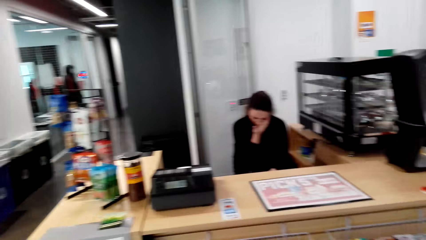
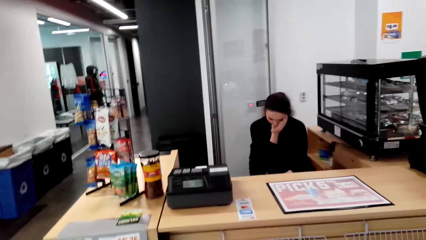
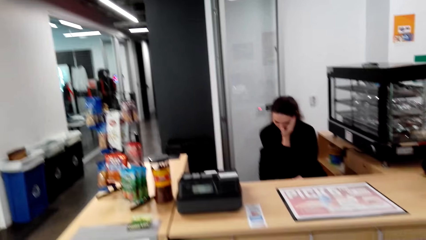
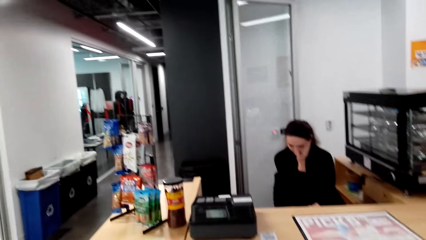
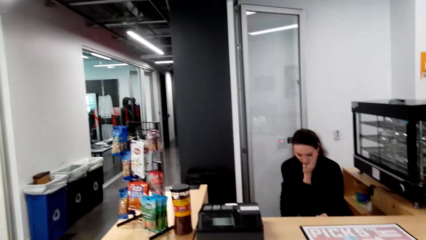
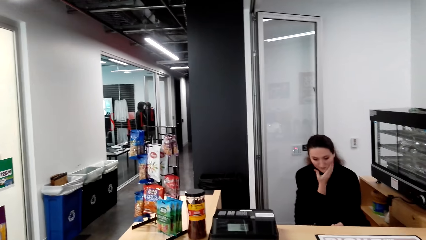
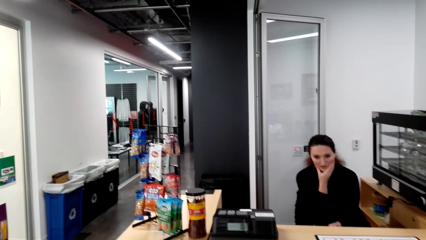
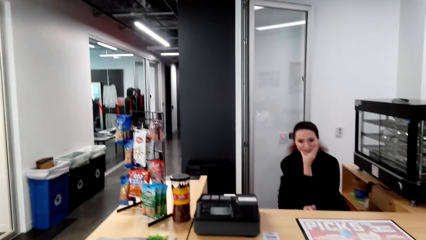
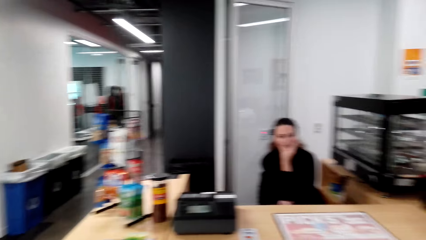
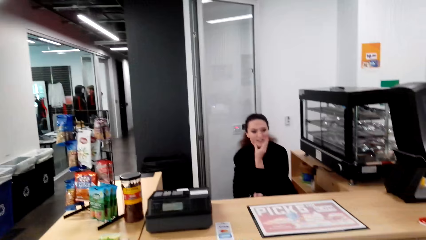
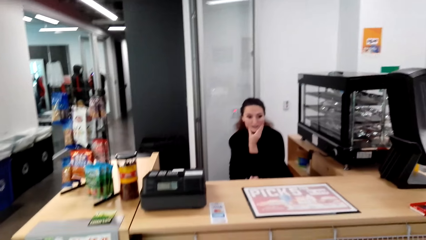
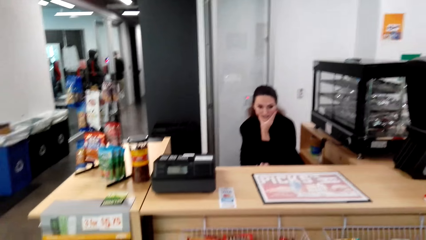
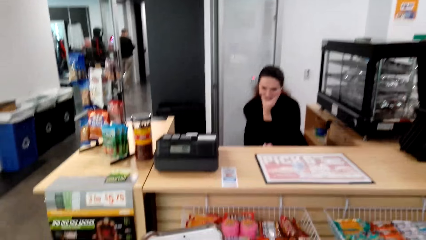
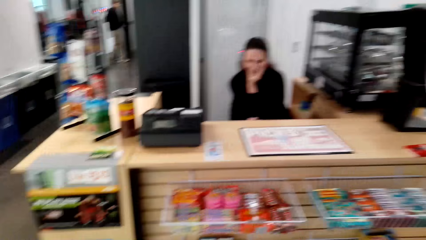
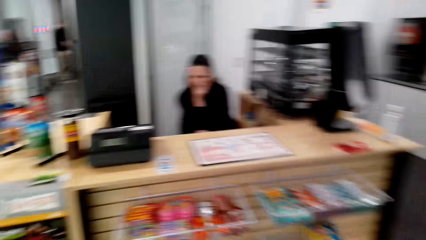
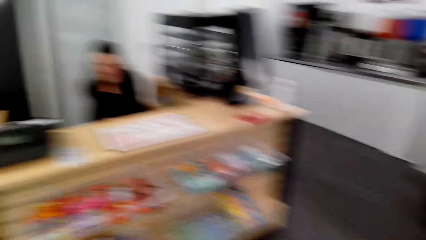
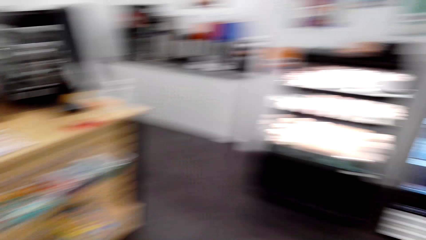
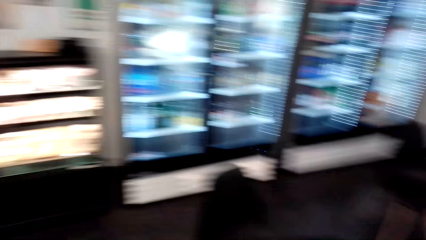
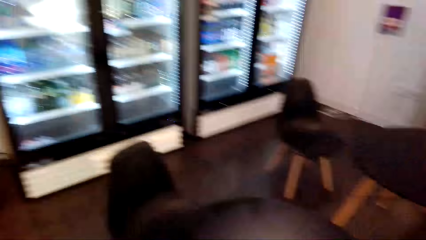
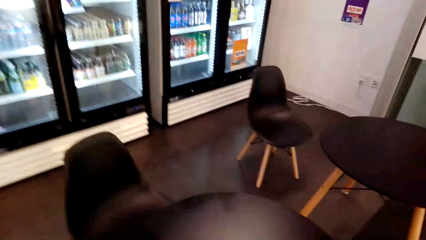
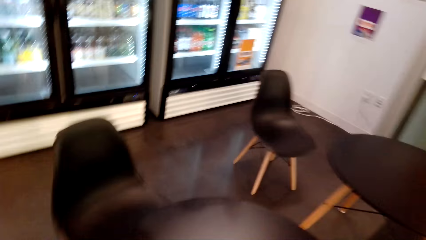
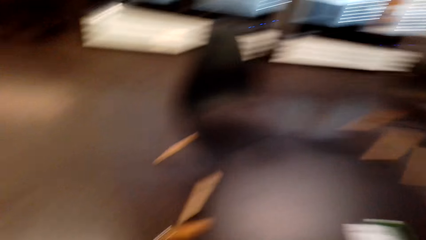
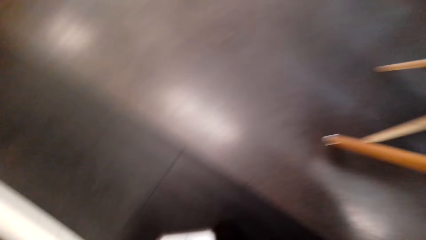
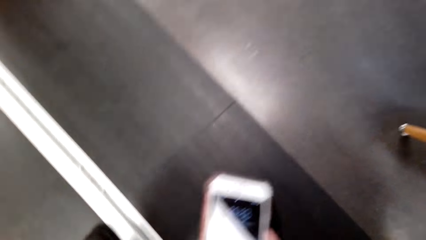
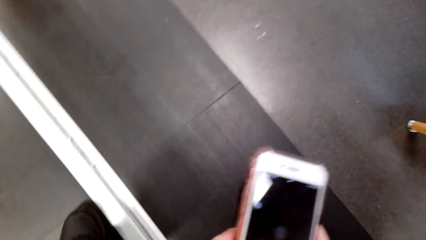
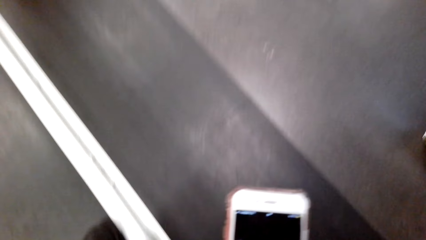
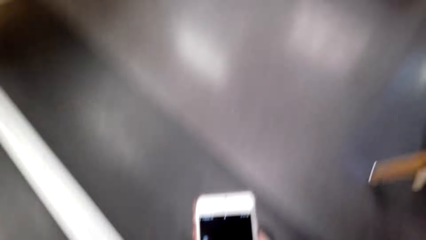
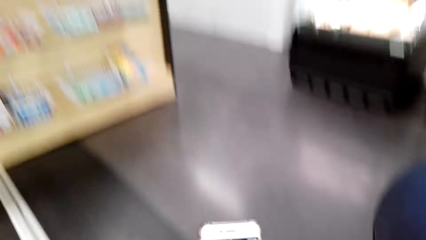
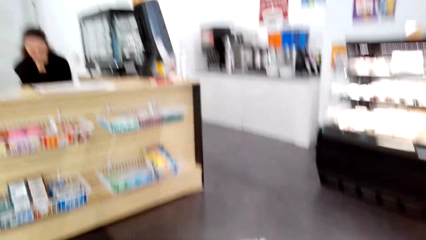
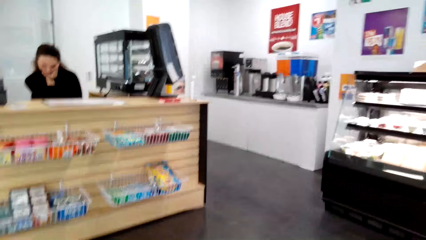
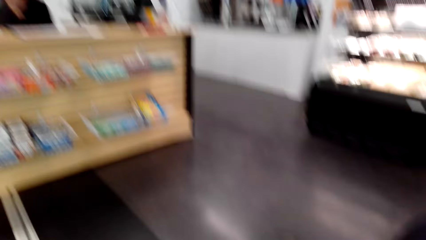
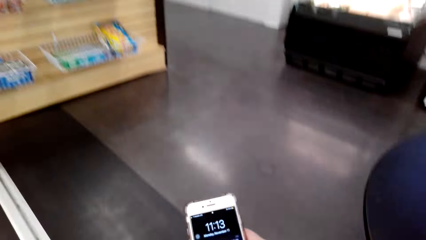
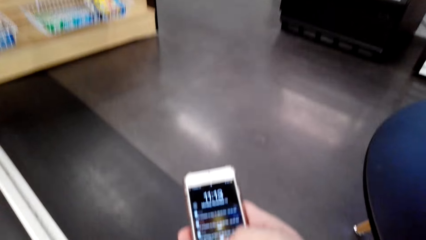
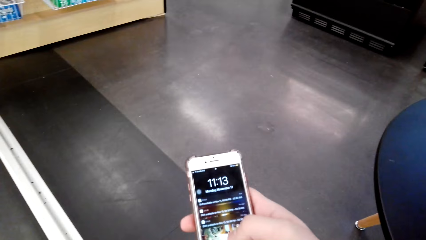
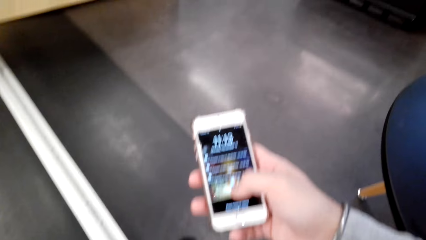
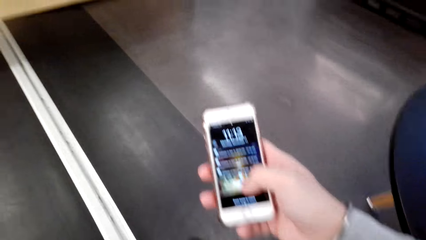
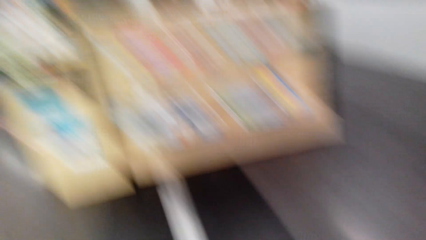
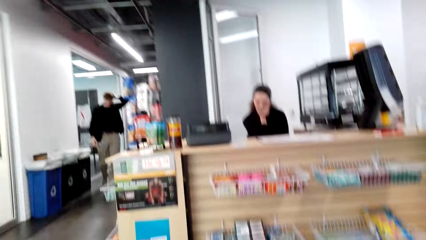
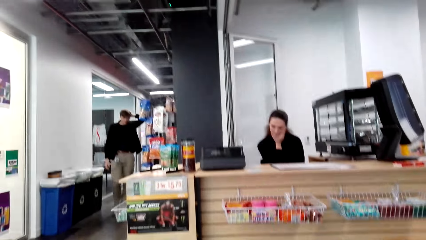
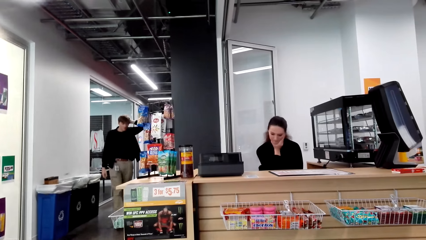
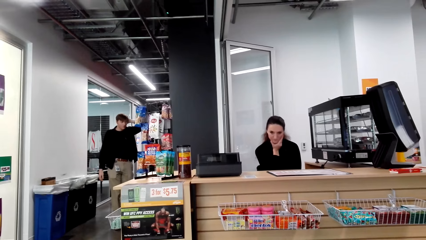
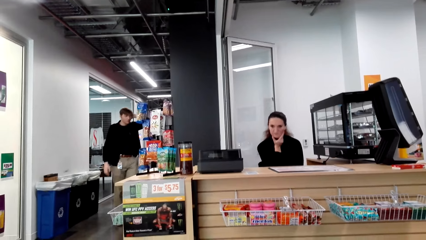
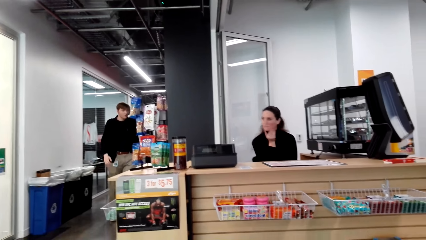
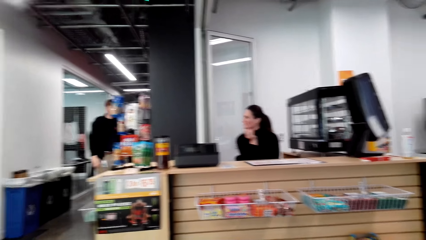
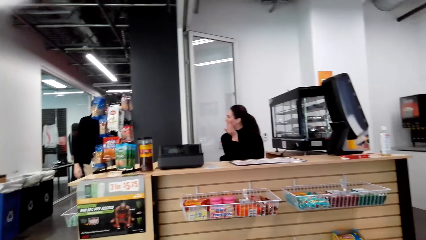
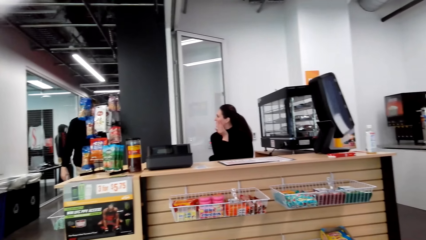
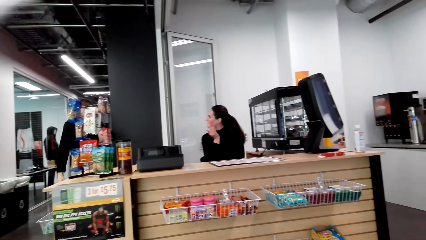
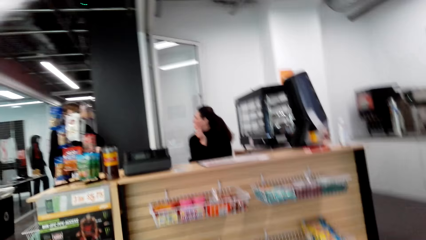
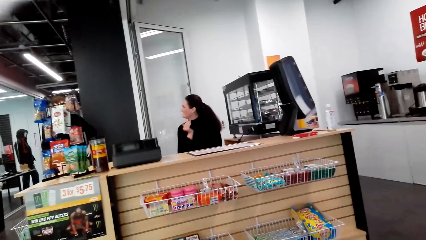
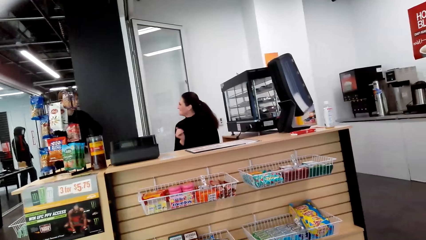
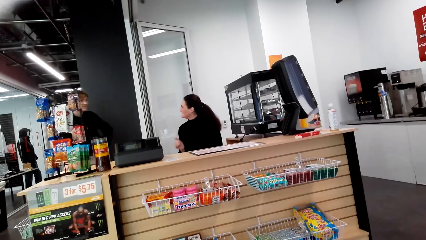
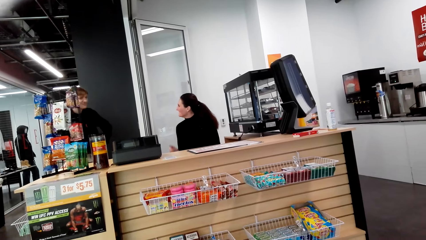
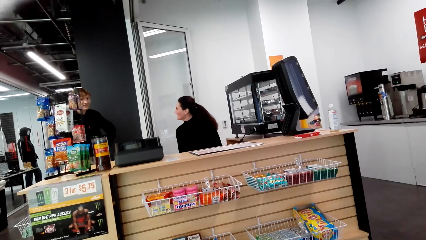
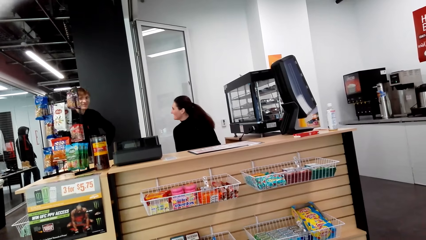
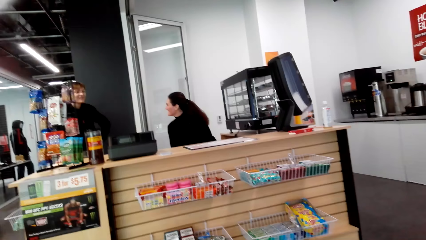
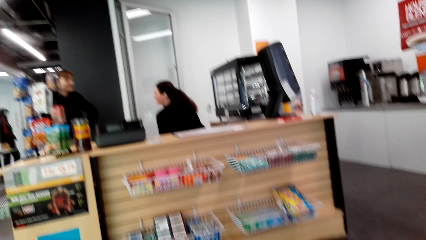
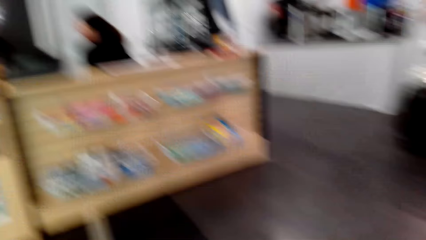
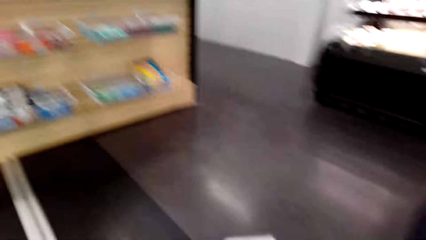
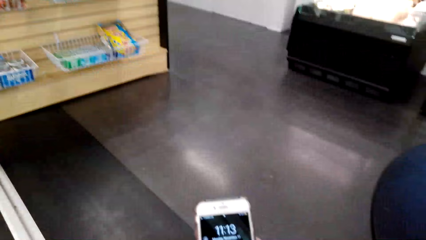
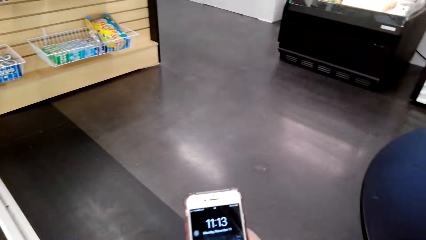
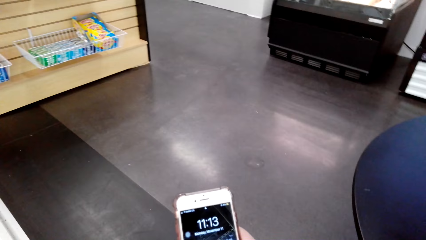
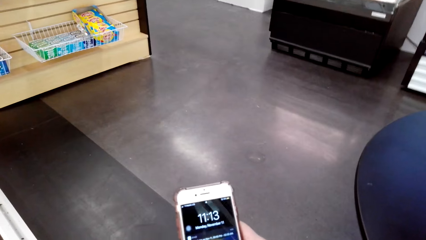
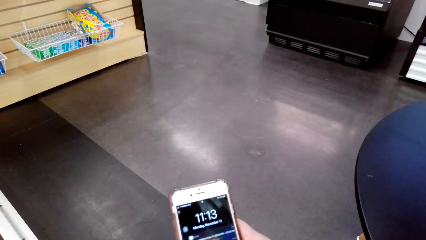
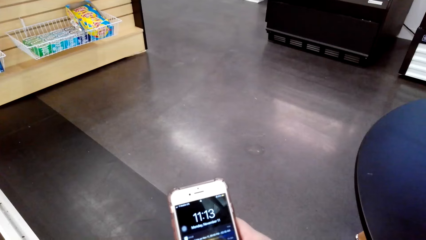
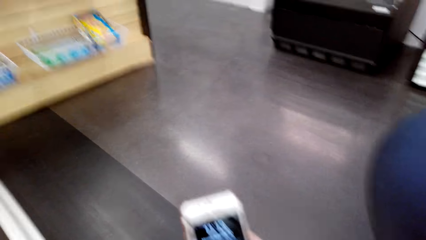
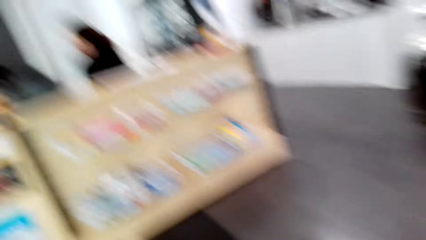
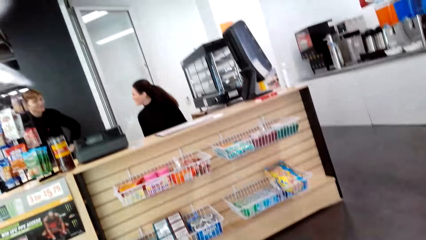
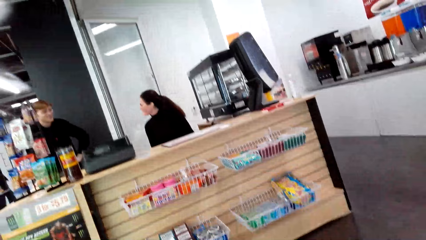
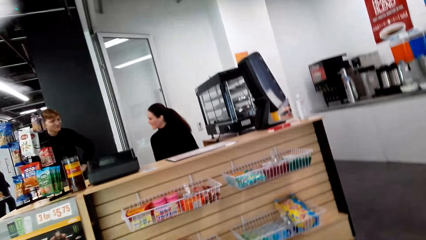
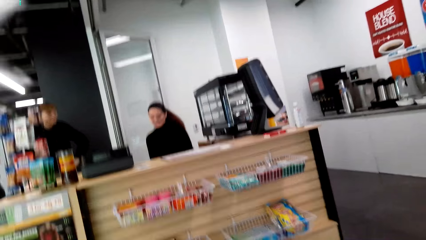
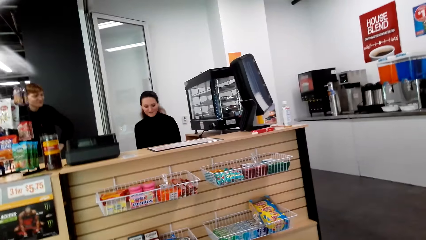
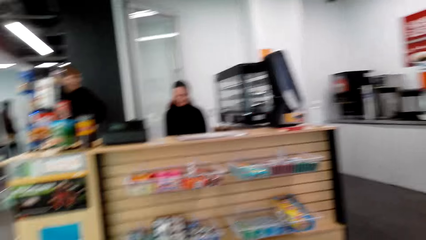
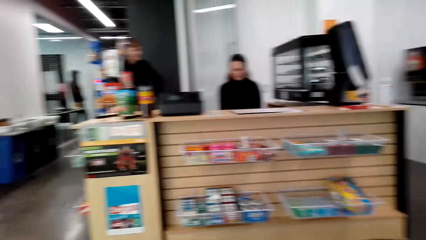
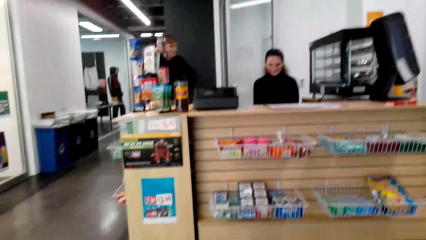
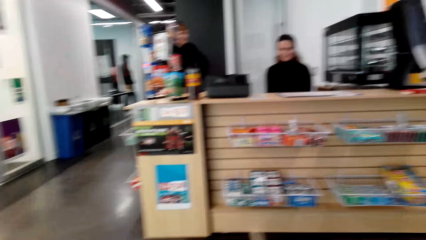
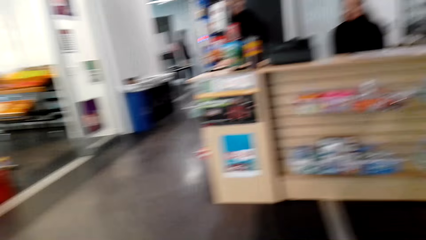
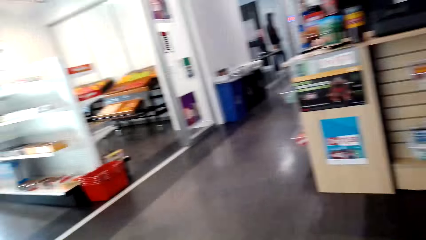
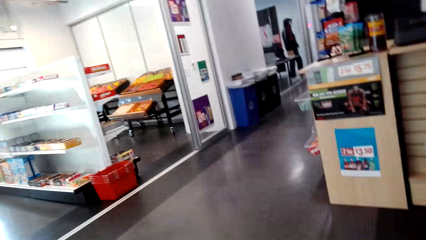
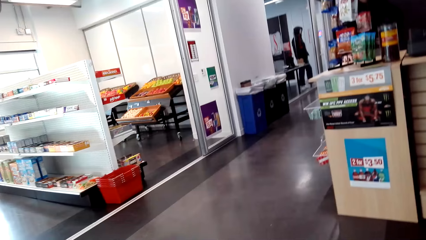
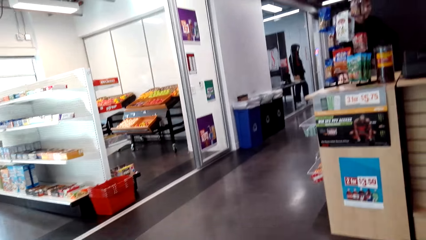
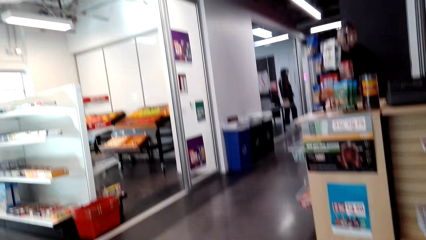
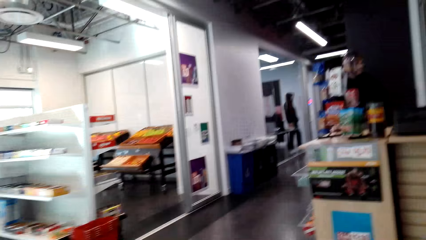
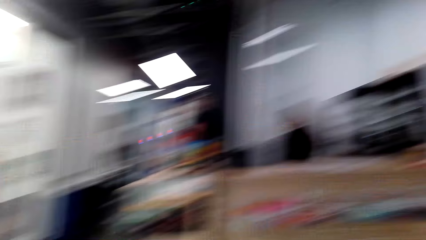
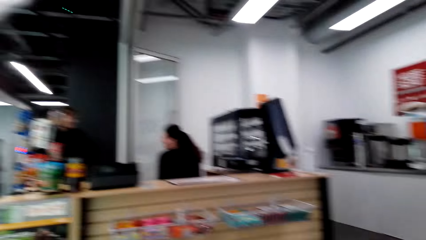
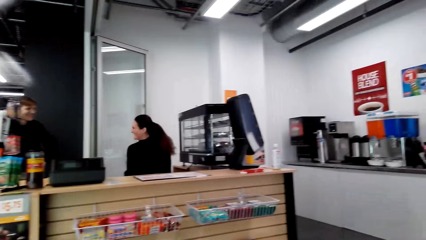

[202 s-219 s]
The camera wearer moves the camera around the mall. He scrolls his cellphone. A person walks across the store.
